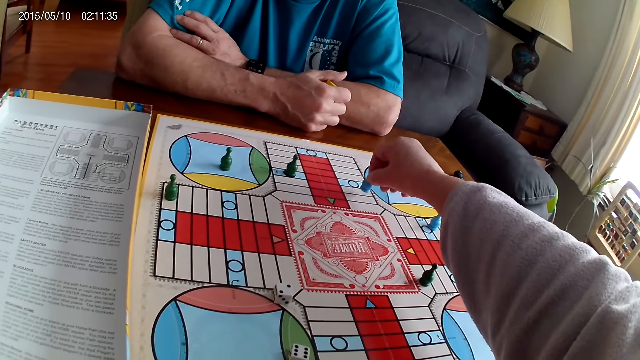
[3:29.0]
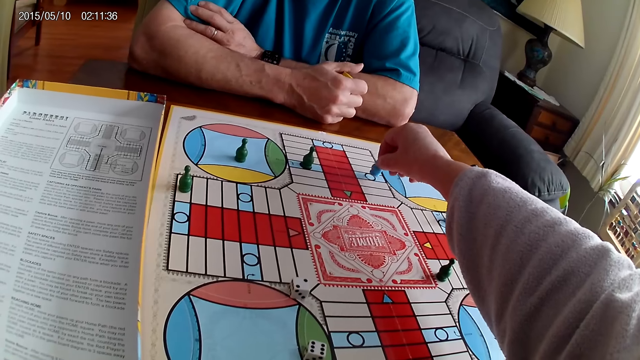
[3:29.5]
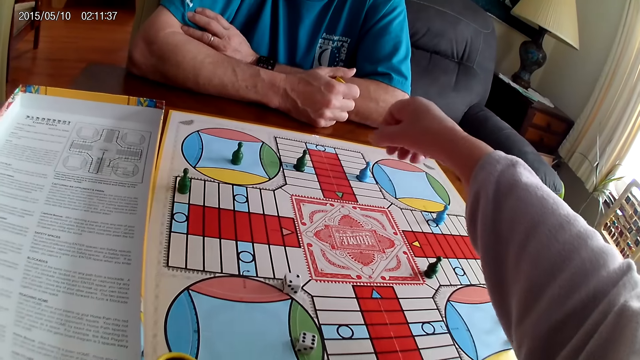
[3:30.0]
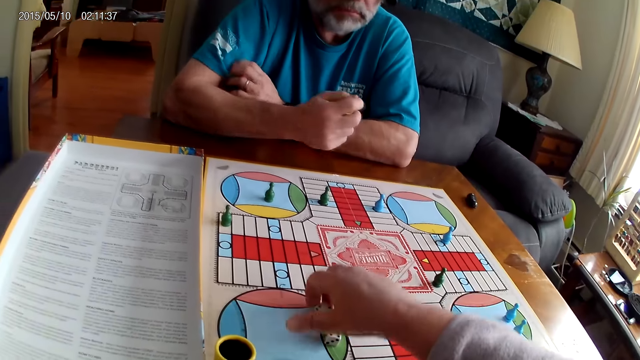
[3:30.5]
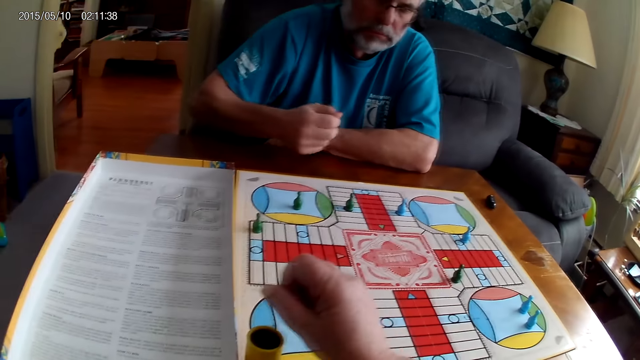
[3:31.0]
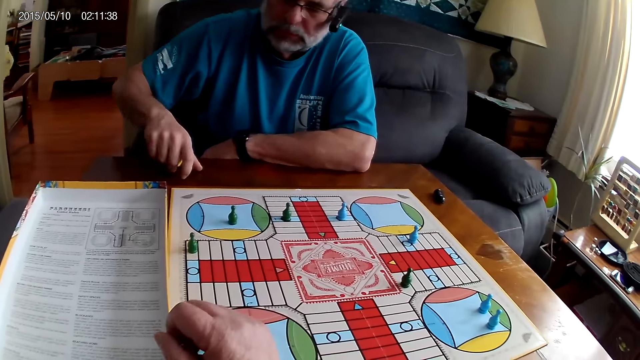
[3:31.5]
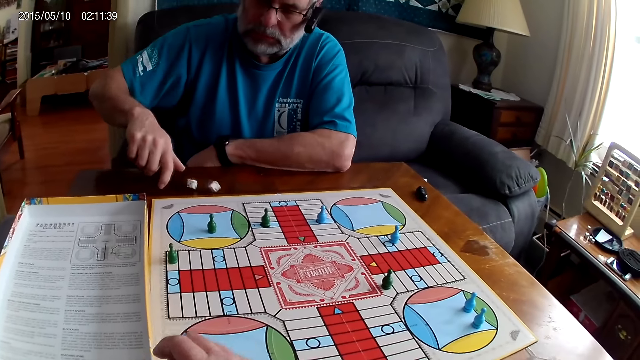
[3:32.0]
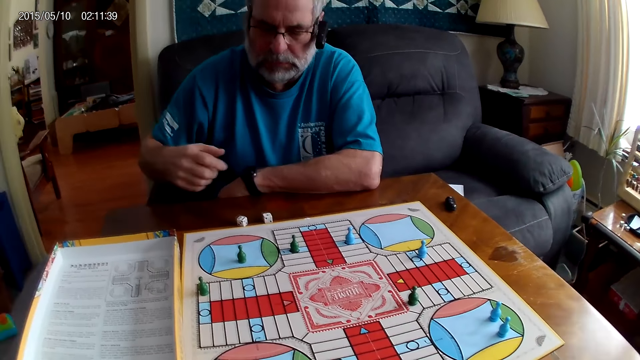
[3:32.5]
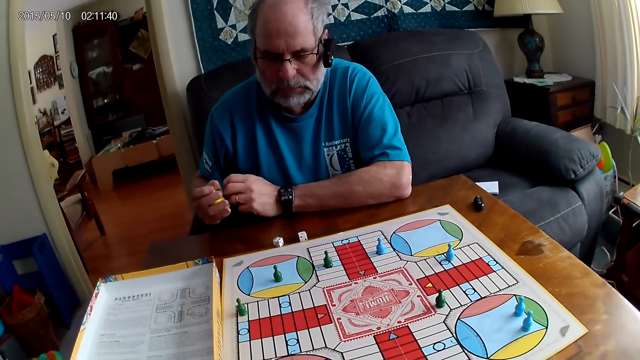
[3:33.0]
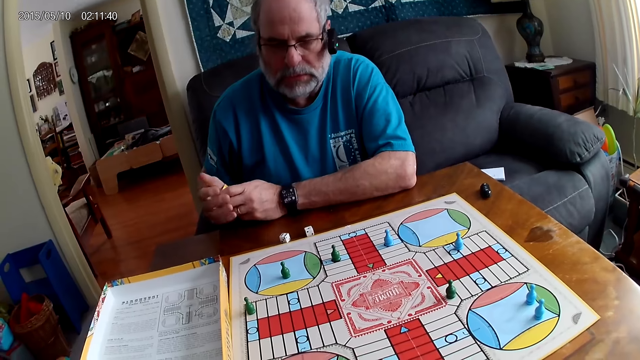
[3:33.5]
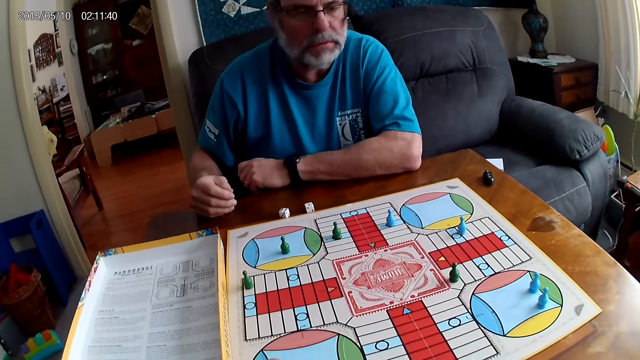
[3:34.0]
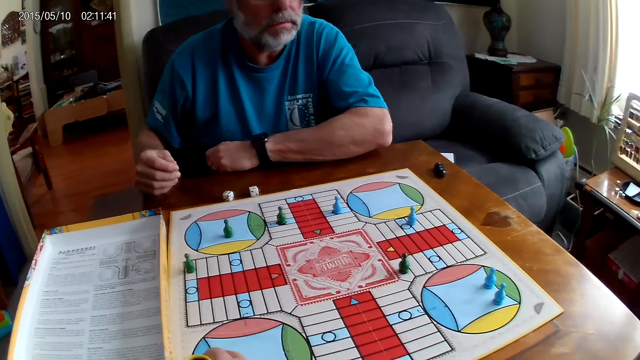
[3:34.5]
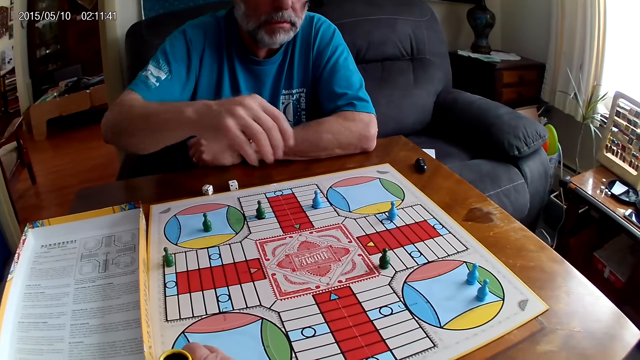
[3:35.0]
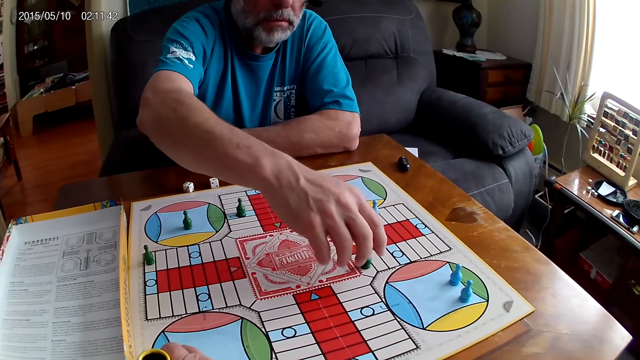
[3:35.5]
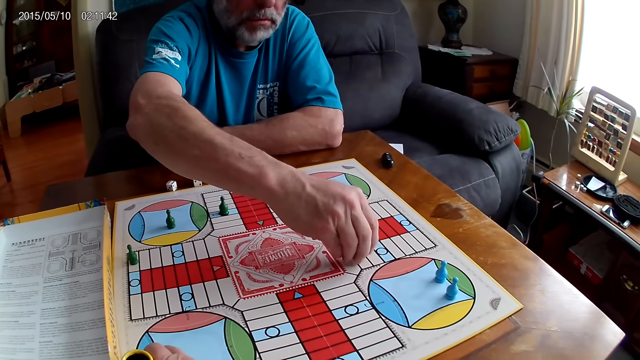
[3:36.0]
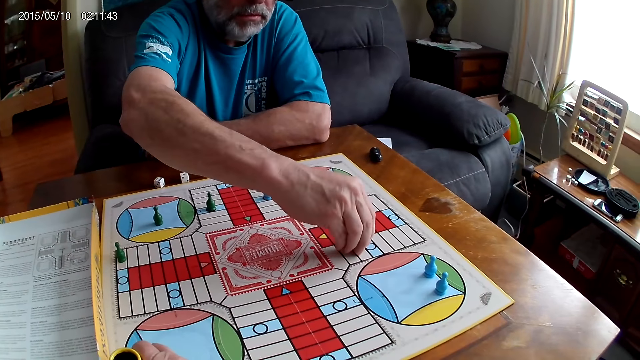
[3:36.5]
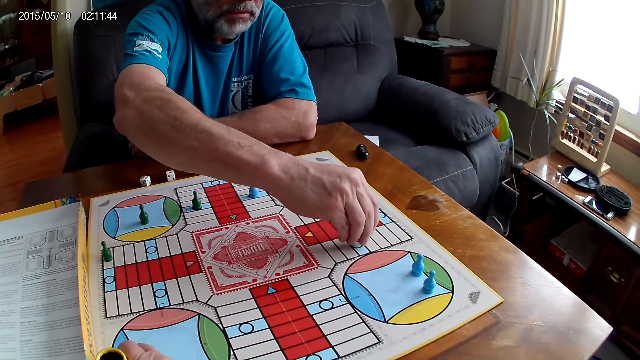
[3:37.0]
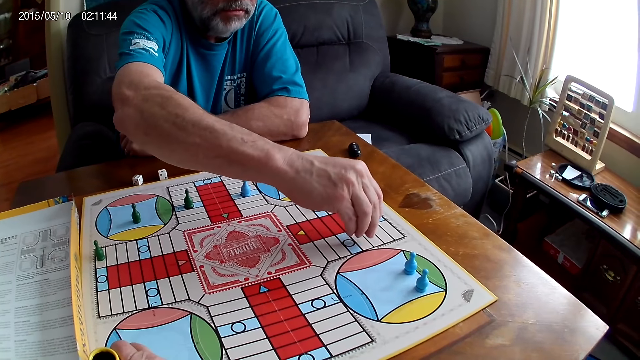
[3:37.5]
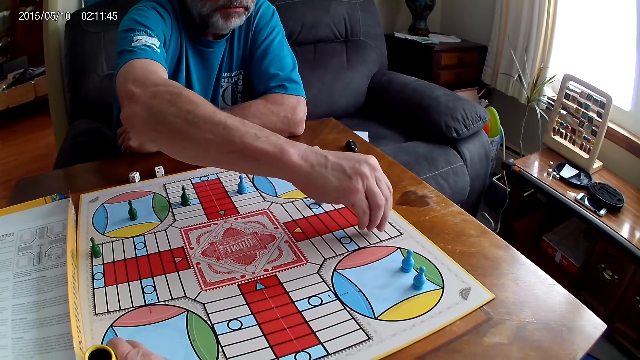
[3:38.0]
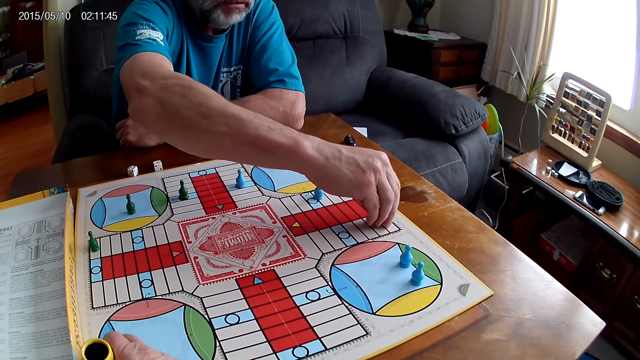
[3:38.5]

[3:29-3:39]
The camera wearer picks up the dice on the Ludo board with her right hand. A man shuffles the dice in the container or dice cup with his right hand. The camera wearer puts the dice in the container with her right hand. The man pours the dice on the Ludo board with his right hand, holds the dice cup with the other hand, and moves the green pawn through some cells on the Ludo board.

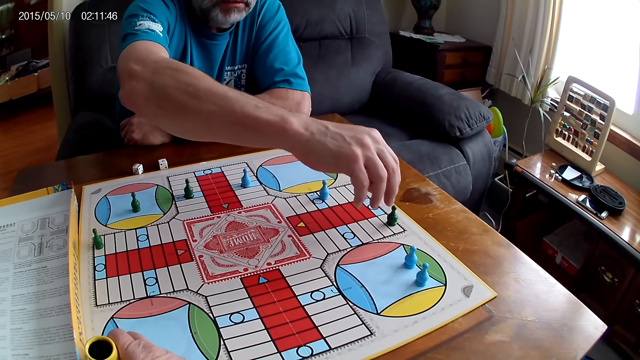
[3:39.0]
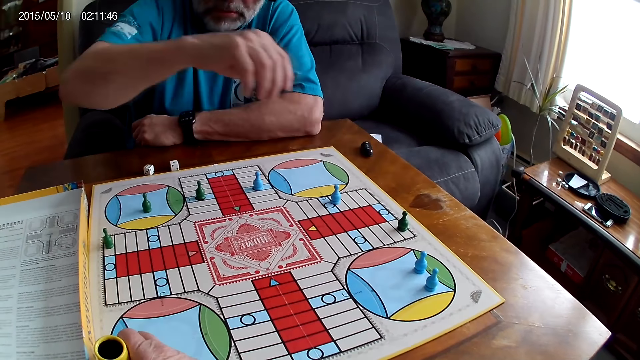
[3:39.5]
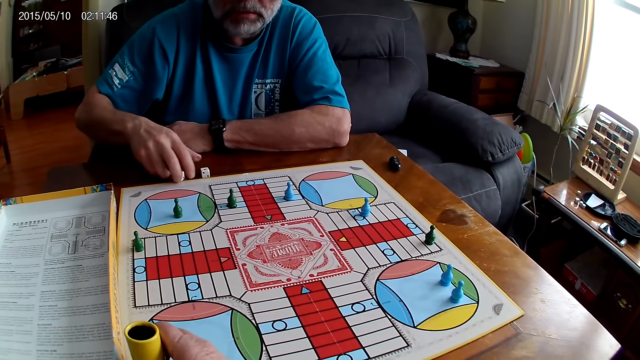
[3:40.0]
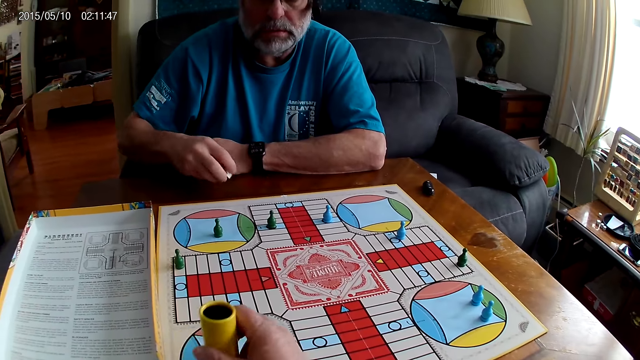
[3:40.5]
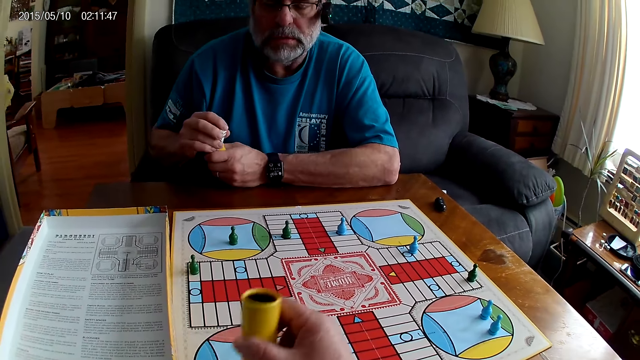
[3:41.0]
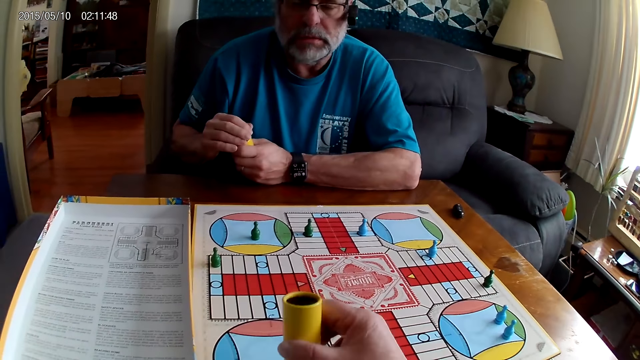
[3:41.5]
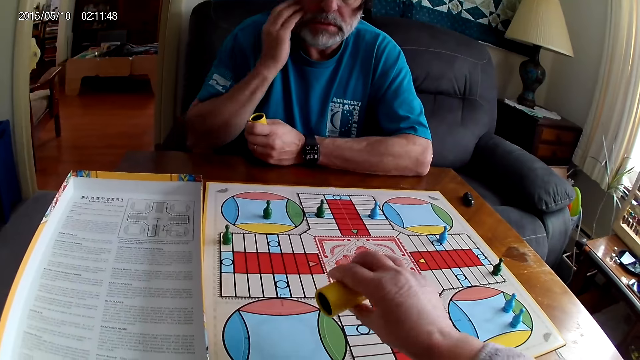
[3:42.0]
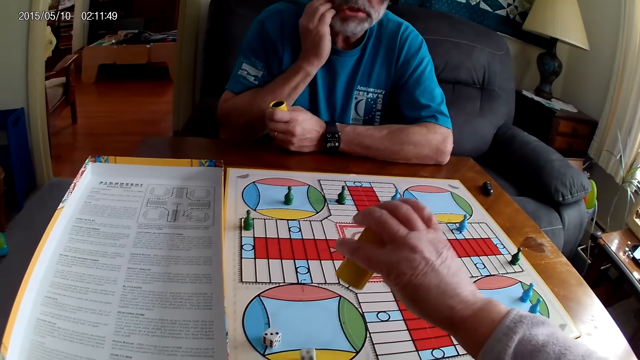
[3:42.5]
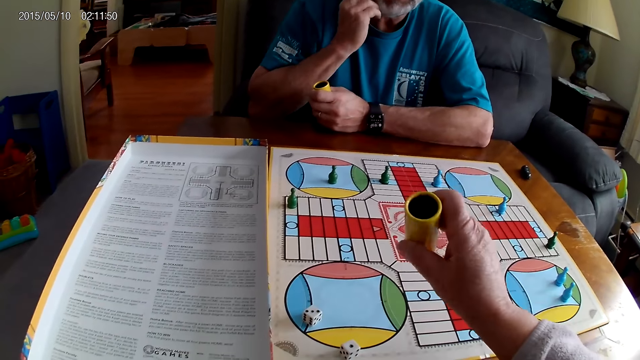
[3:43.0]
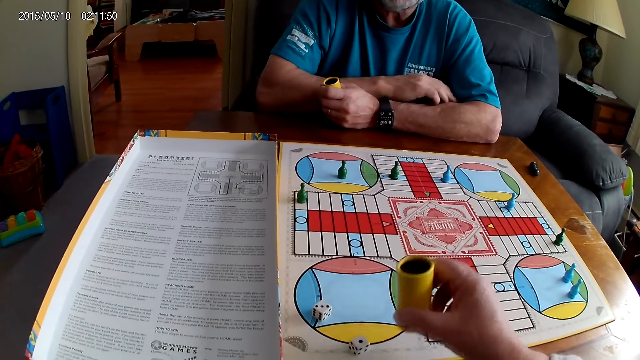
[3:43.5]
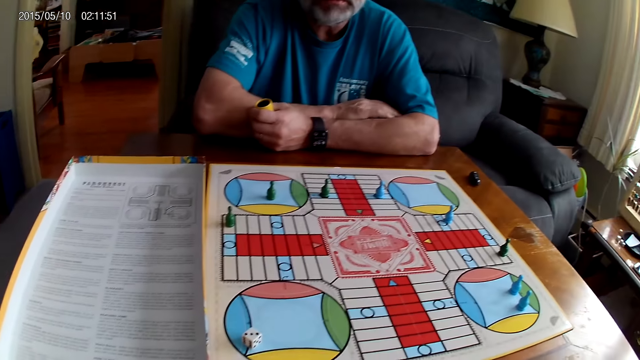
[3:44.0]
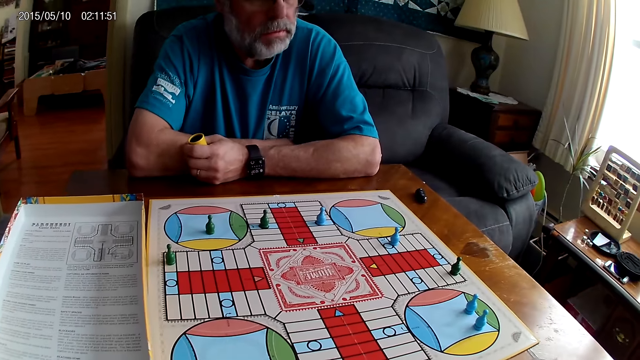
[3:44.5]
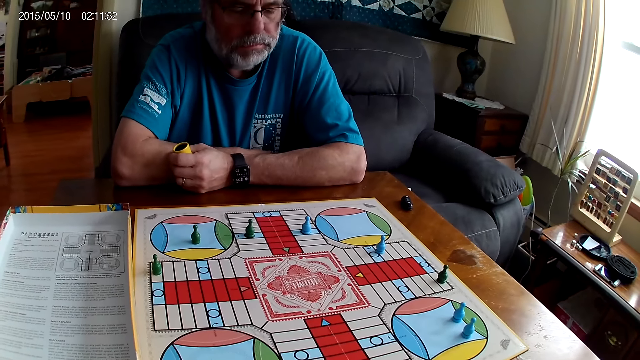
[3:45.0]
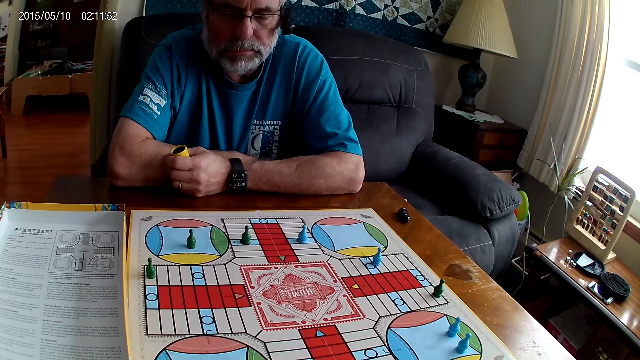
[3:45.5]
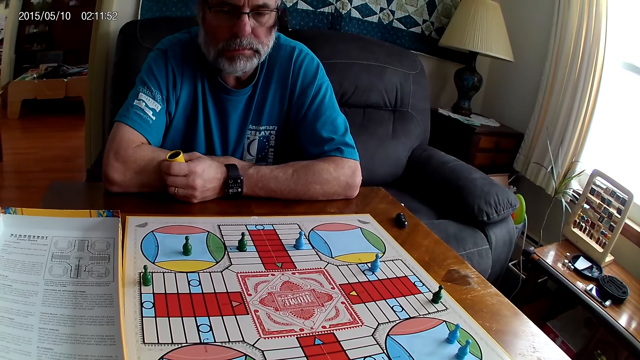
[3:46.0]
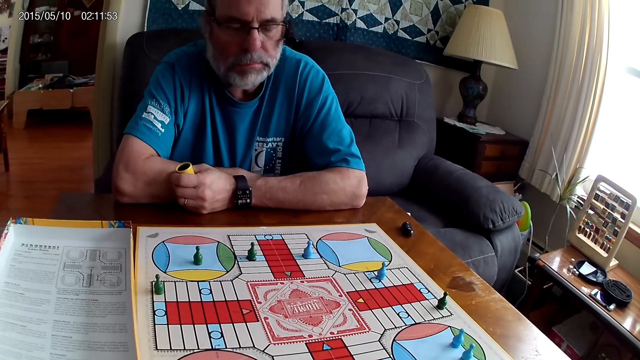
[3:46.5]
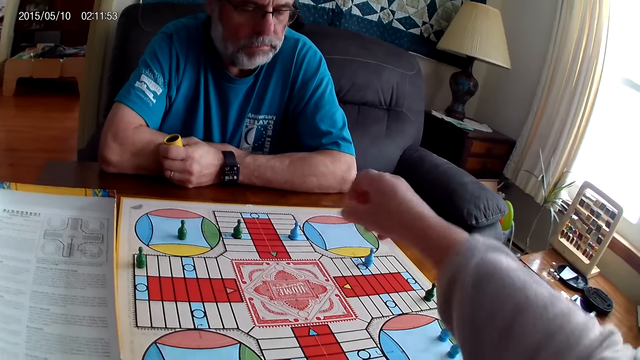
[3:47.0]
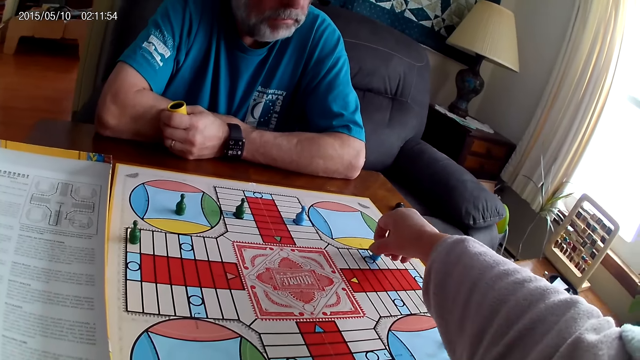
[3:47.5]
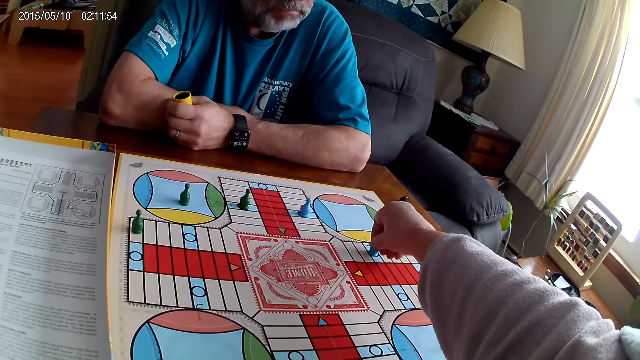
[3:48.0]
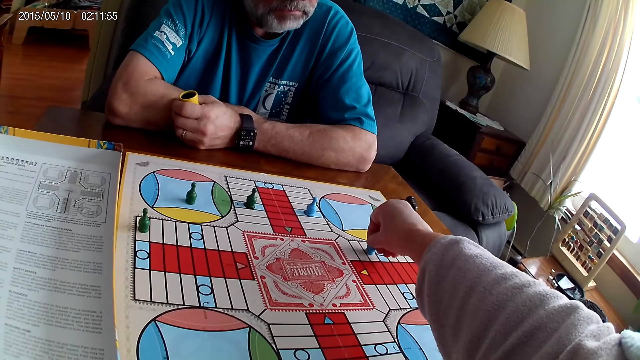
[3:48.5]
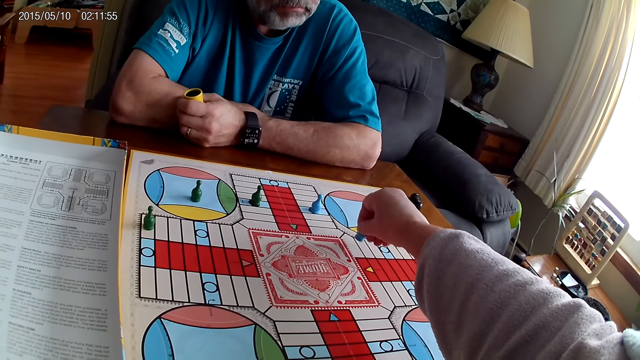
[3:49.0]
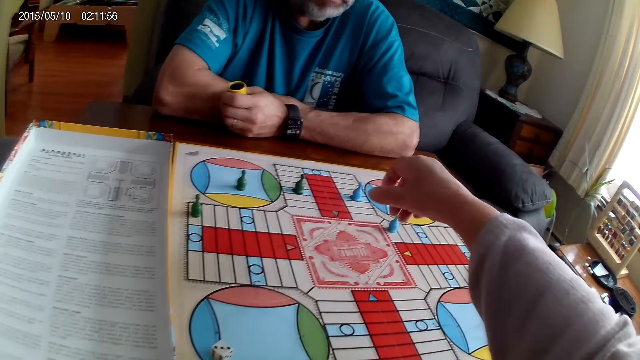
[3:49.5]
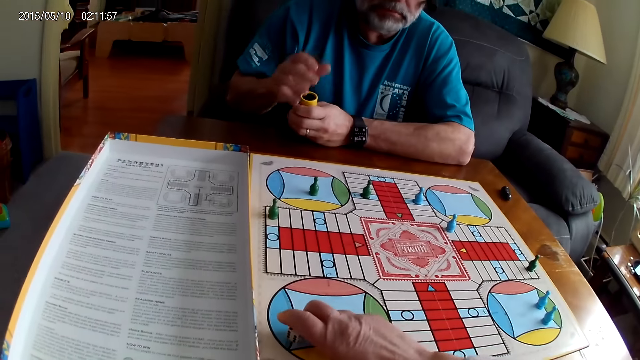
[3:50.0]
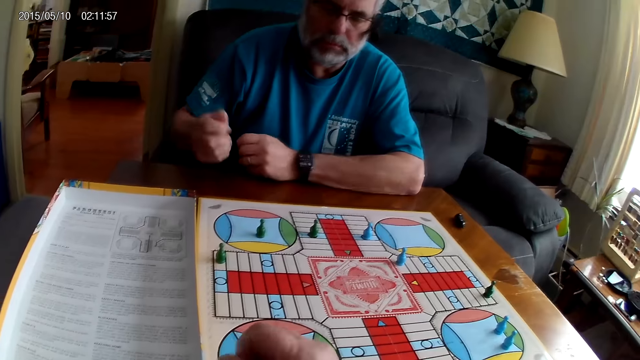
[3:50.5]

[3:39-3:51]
A man picks up the dice on the Ludo board with his right hand. The camera wearer shuffles the dice in the container or dice cup with her right hand. The man puts the dice in the dice cup. The camera wearer pours the dice out of the container with her right hand. The man scratches his cheek. The camera wearer puts down the dice cup, stares at the board game, and moves the blue pawn through some cells on the Ludo board. She collects the dice. The man shuffles the dice in the container with his right hand.
